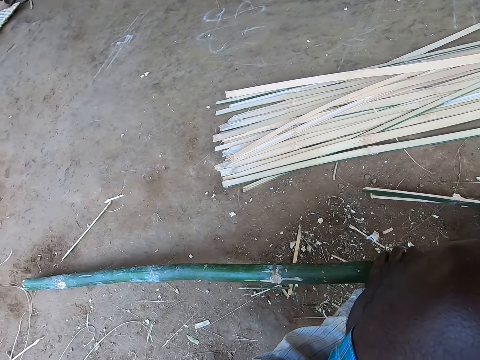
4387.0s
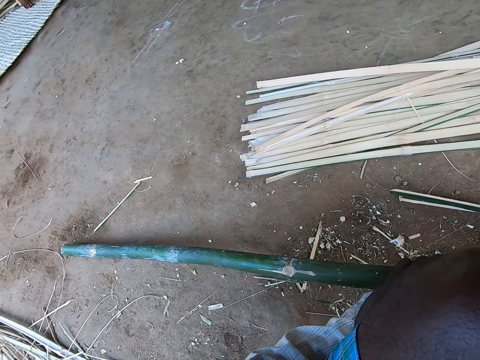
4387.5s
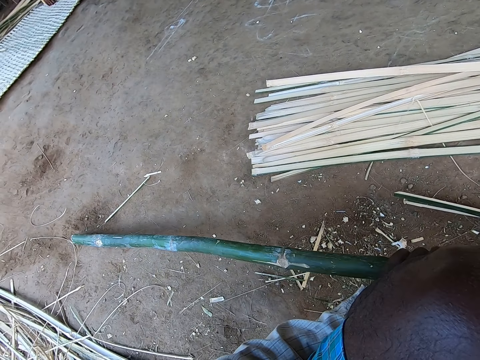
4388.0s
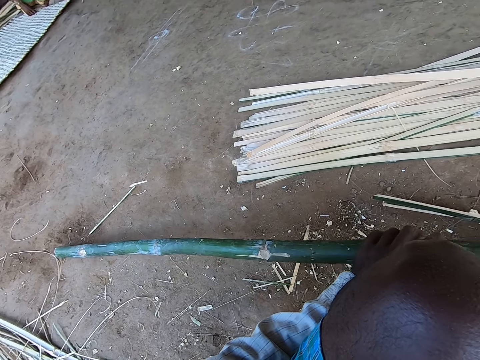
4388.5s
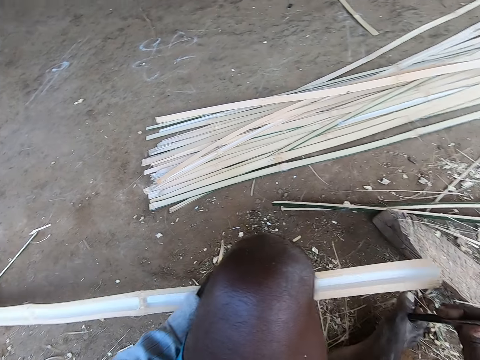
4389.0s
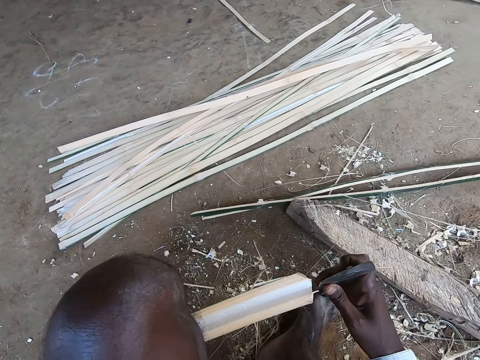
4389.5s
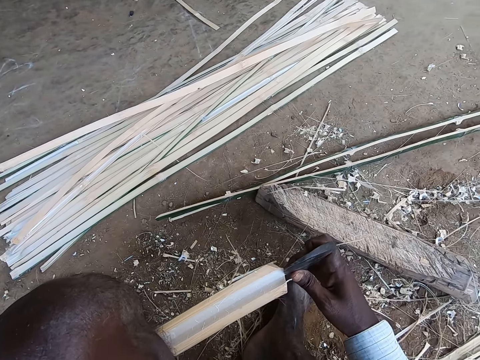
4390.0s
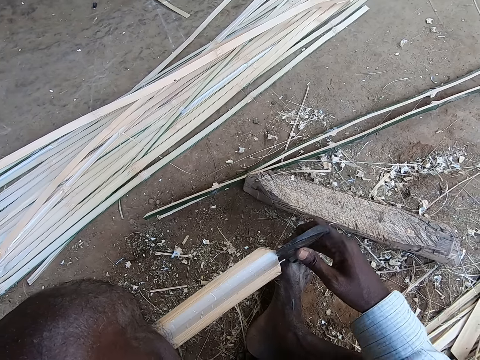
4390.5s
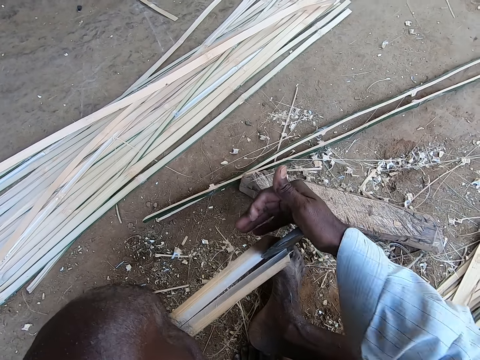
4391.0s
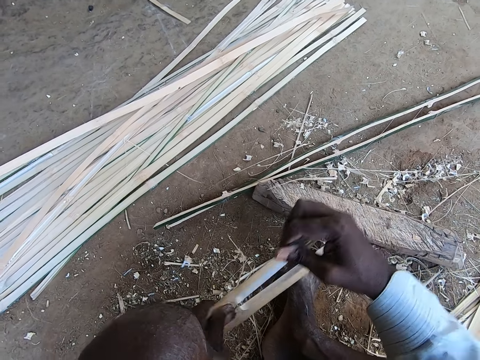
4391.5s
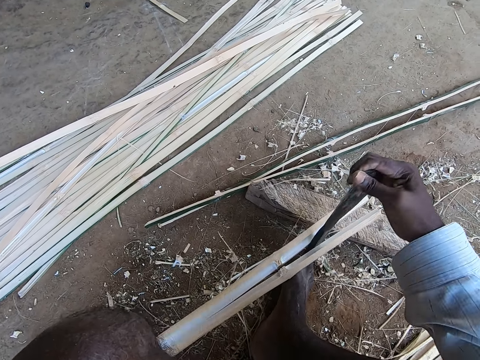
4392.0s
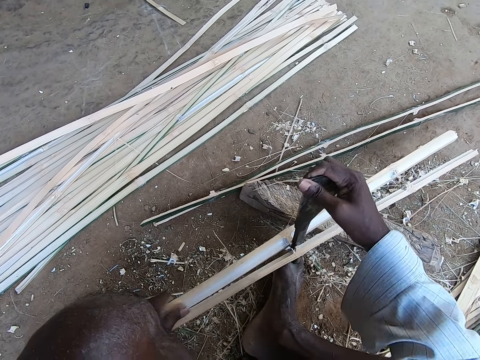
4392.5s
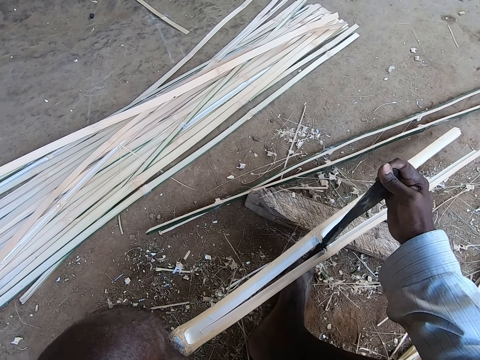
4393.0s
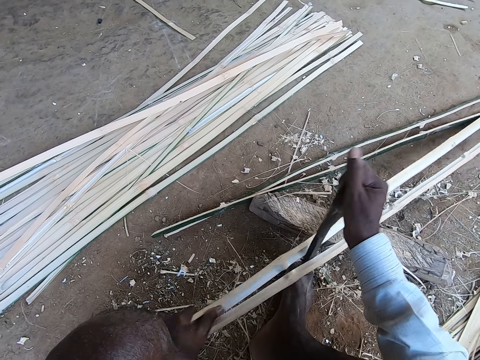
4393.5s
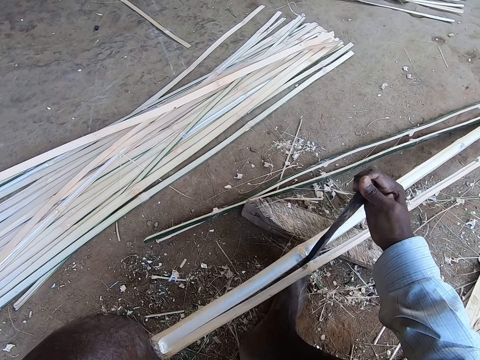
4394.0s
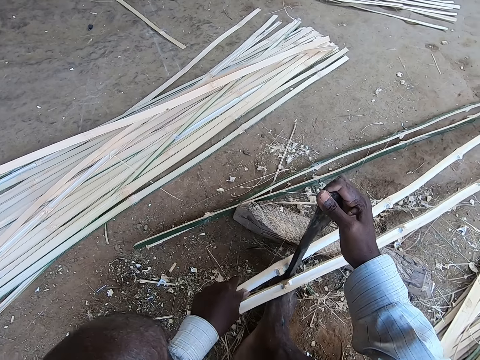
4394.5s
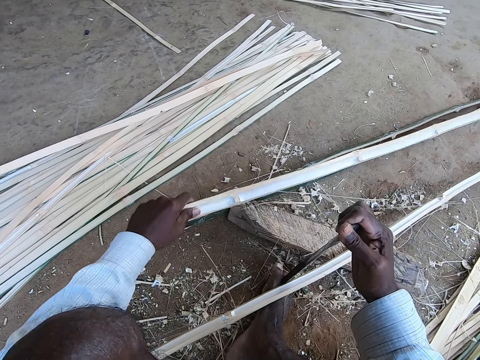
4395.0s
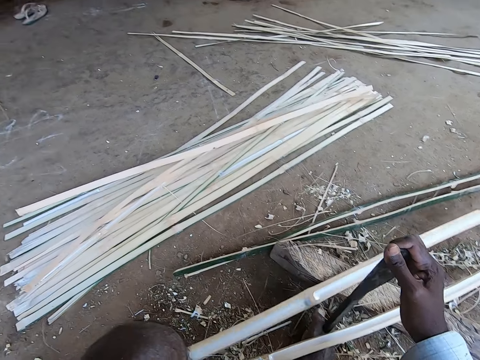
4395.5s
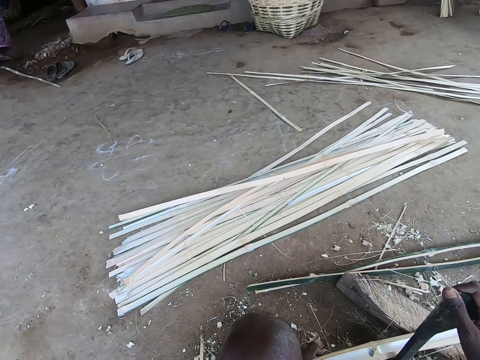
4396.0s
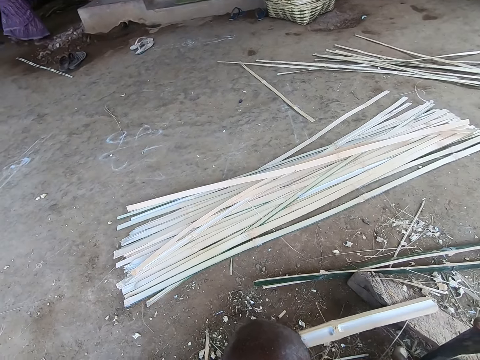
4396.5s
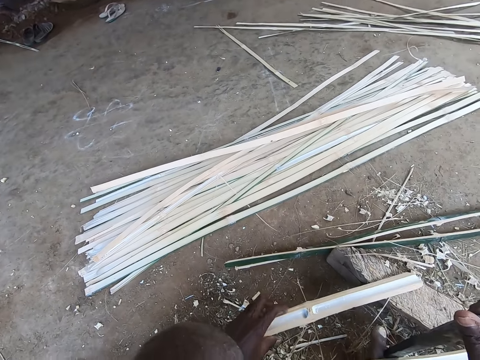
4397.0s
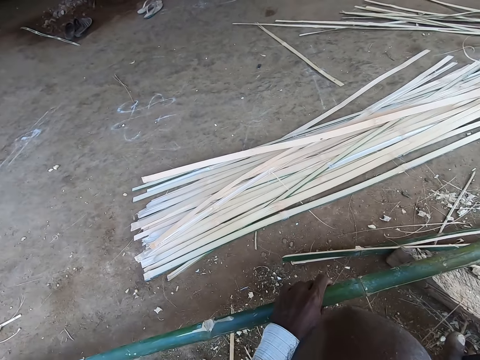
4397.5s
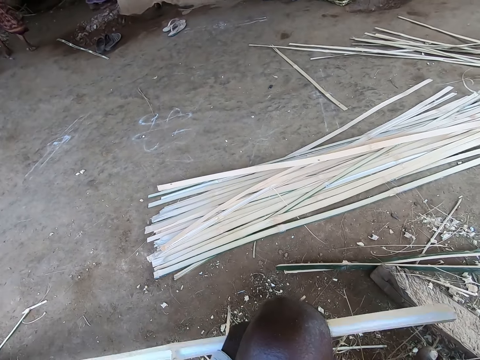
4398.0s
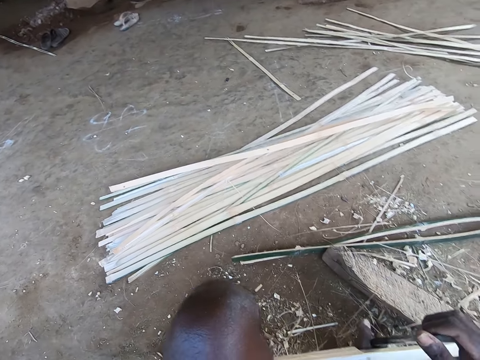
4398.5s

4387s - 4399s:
The camera wearer slices the bamboo strip with the knife in his right hand. He breaks the bamboo with the blade repeatedly. He holds the bamboo strip on the ground with his left hand.

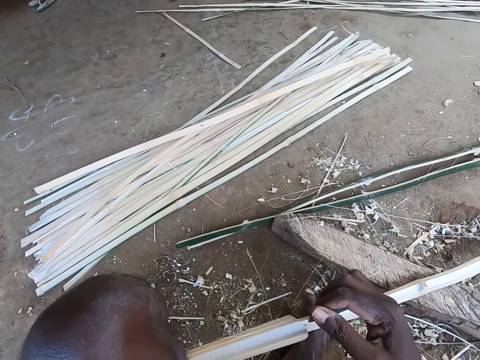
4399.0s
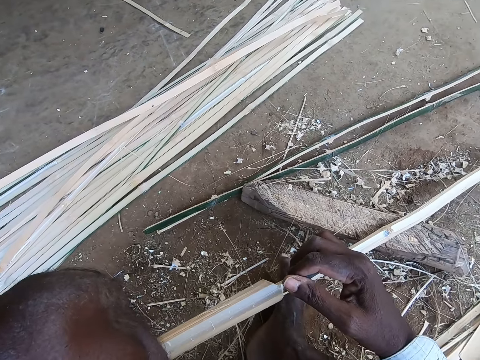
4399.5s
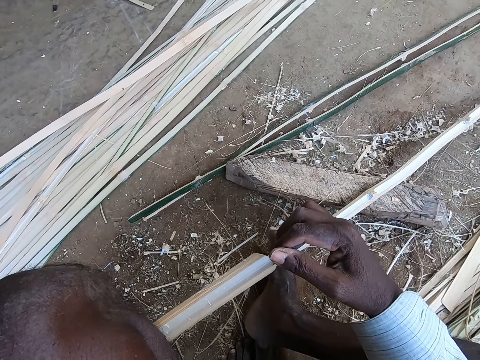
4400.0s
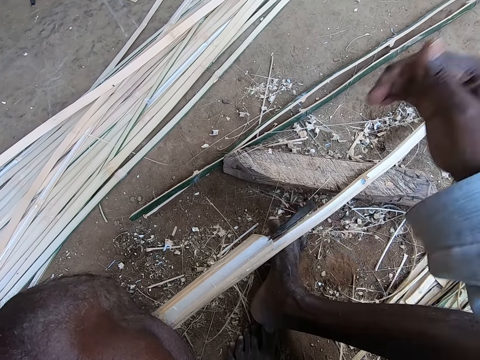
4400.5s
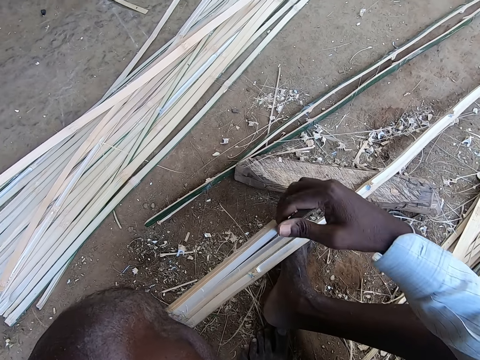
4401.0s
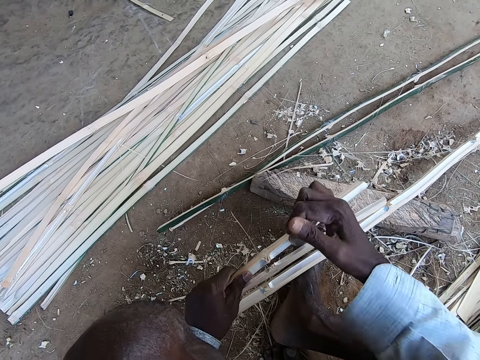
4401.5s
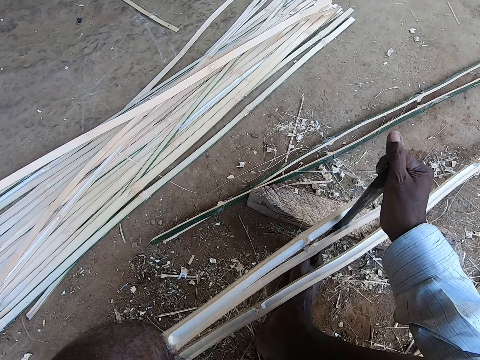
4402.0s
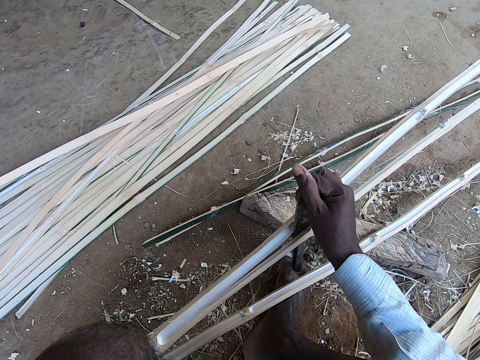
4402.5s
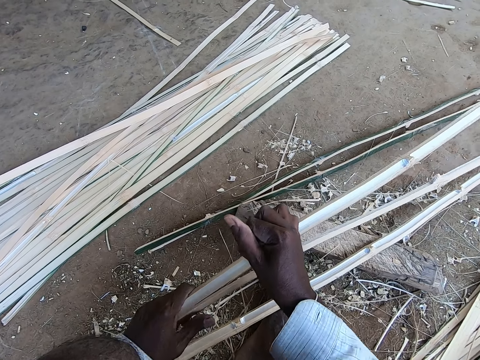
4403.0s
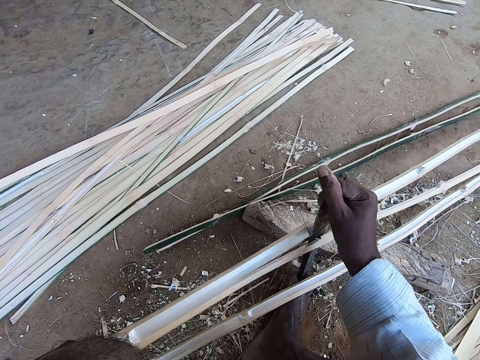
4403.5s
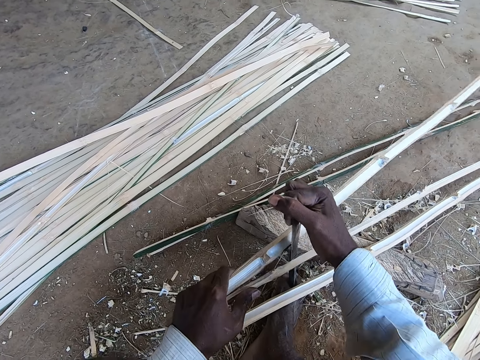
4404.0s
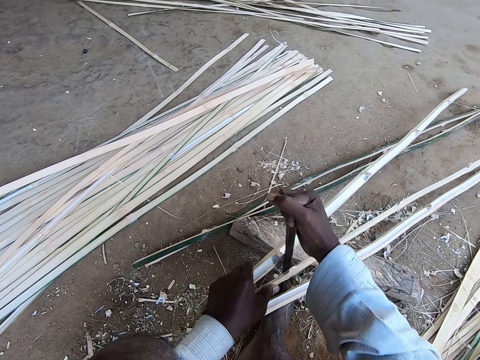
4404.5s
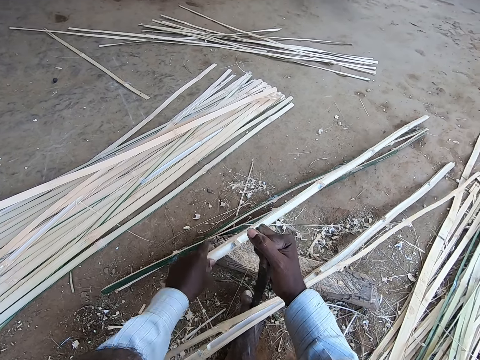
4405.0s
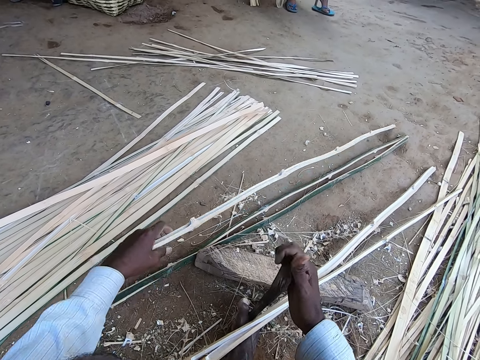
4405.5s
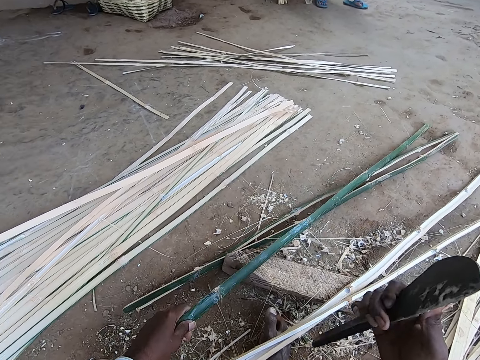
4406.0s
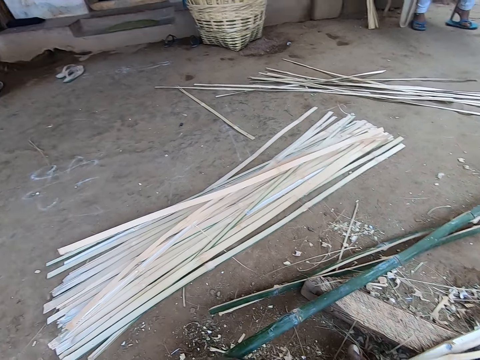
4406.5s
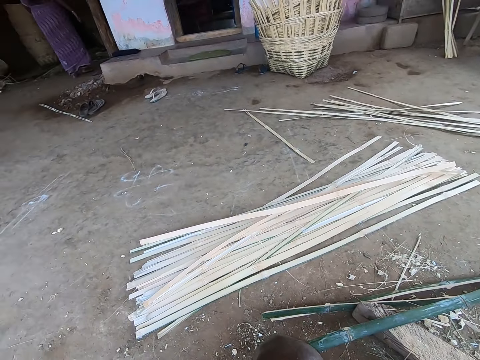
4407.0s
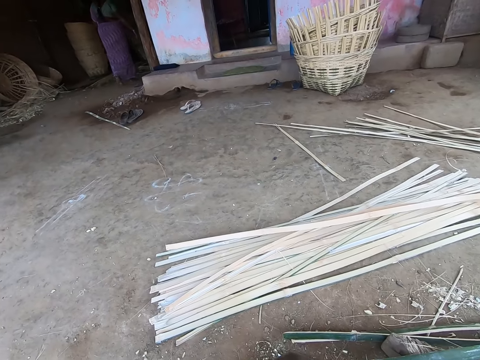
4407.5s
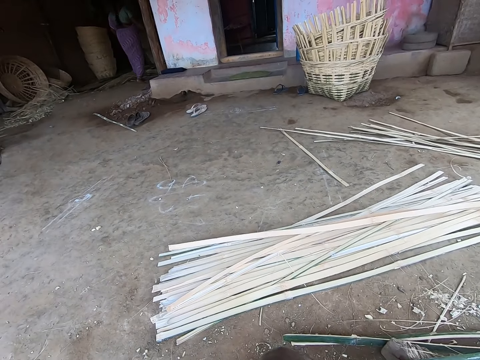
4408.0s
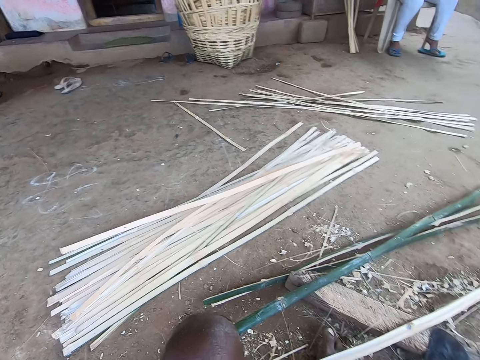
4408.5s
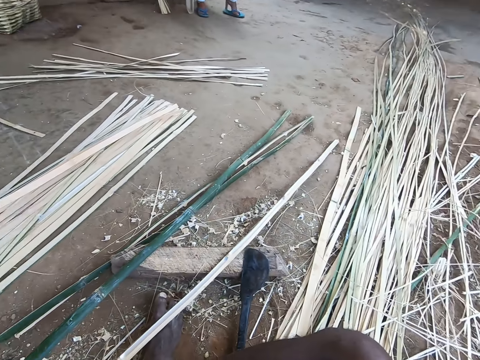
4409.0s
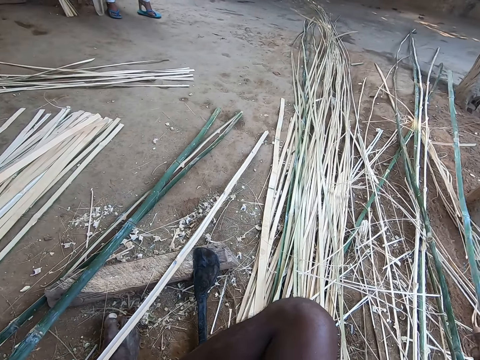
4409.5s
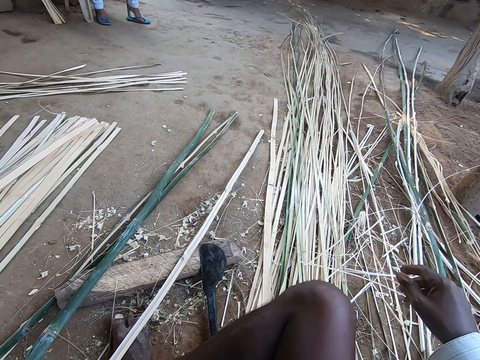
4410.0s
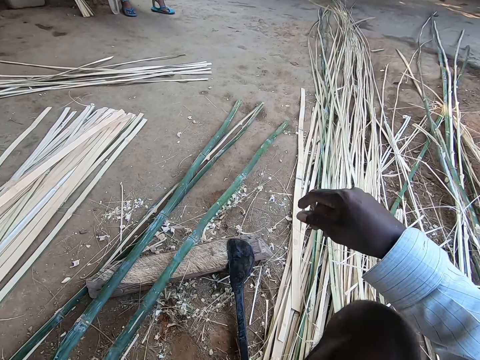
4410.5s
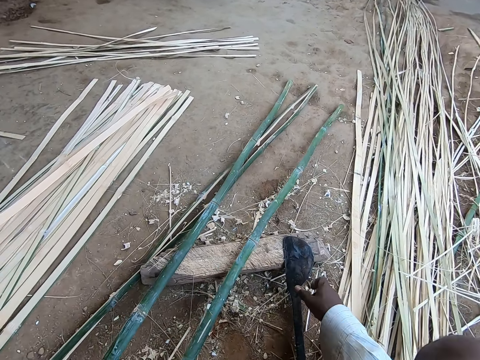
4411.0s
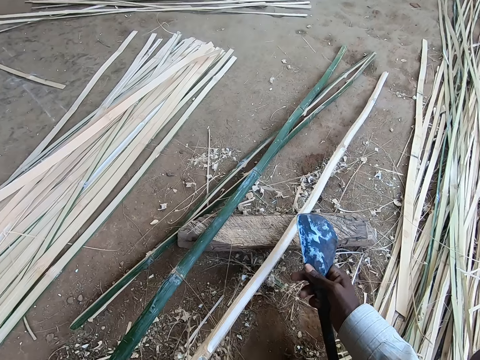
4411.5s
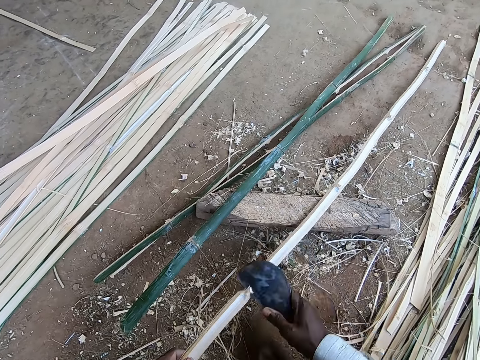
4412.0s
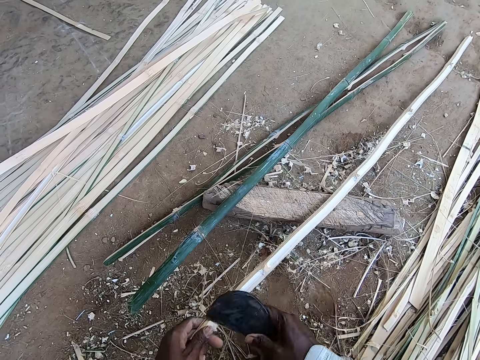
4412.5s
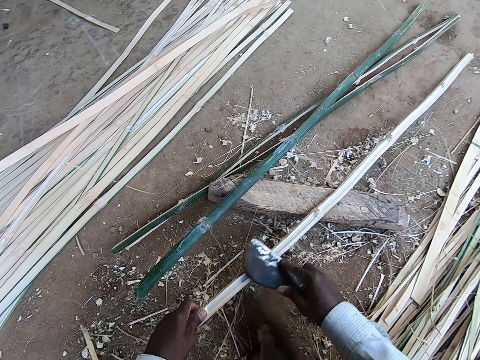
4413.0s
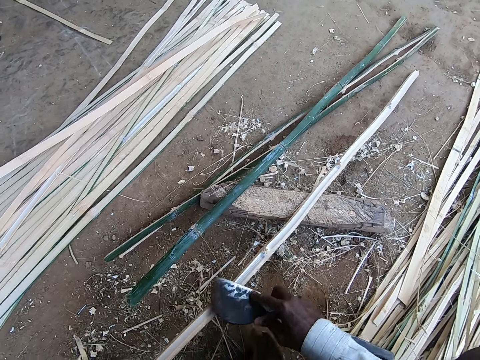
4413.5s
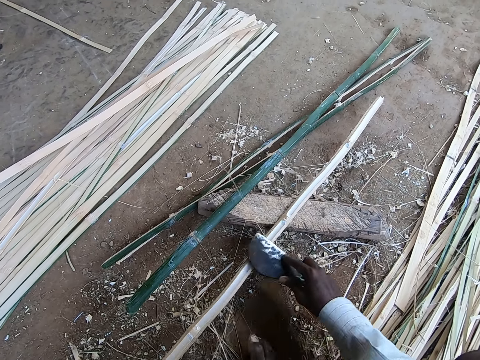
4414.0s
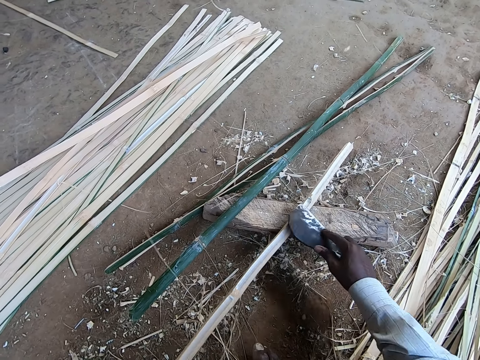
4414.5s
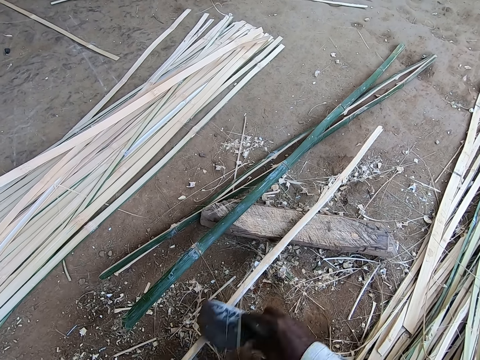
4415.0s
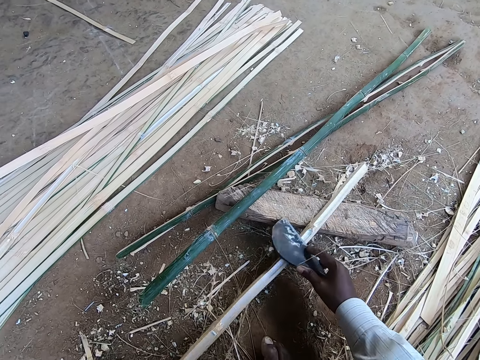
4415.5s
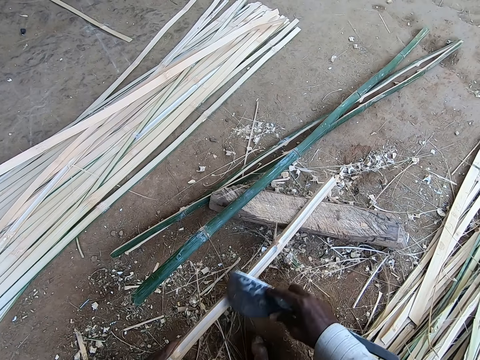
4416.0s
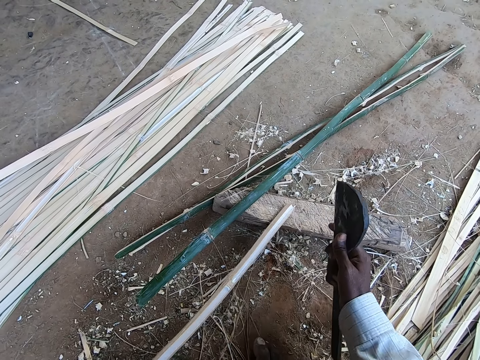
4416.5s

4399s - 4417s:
The camera wearer slices the bamboo strip with the knife in his right hand. He breaks the bamboo with the blade repeatedly. A woman interacts with the camera wearer. The camera wearer drops the bamboo strip on the ground with his right hand. He picks up the knife from the plank with his right hand. He holds the bamboo strip on the plank with his left hand. He slices the bamboo strip with the knife in his right hand. He peels the bamboo stick. He breaks the bamboo with the blade. He peels the bamboo stick. He peels the bamboo stick again.
